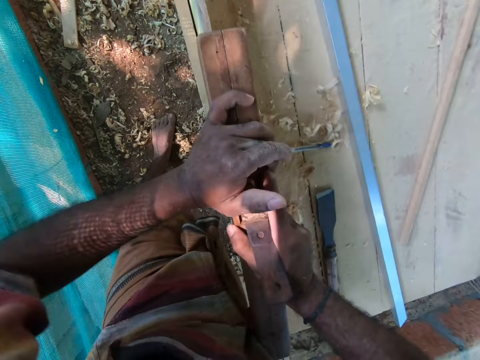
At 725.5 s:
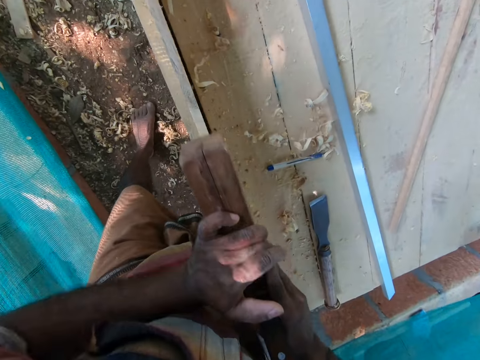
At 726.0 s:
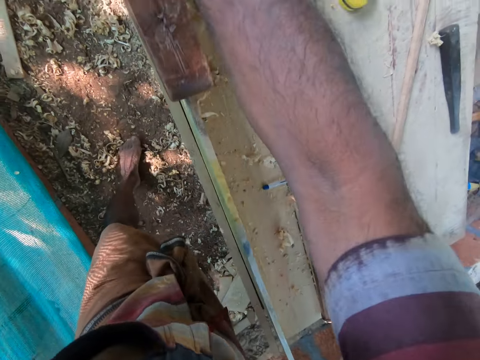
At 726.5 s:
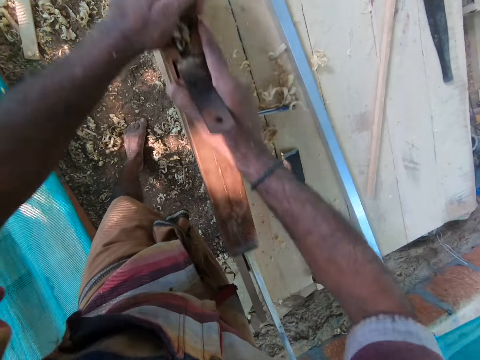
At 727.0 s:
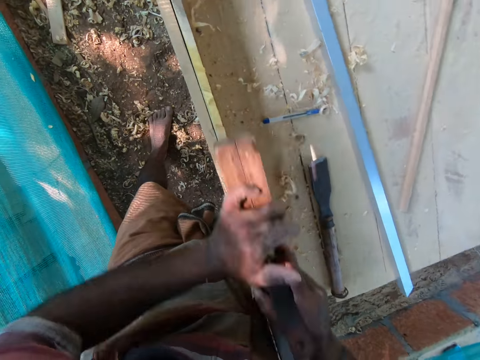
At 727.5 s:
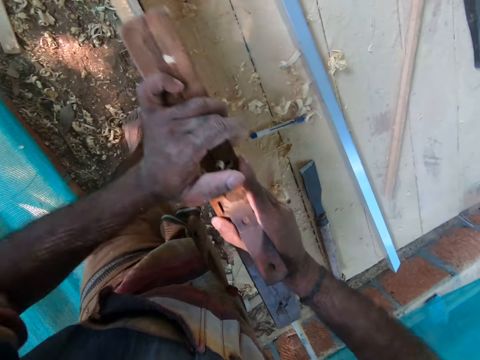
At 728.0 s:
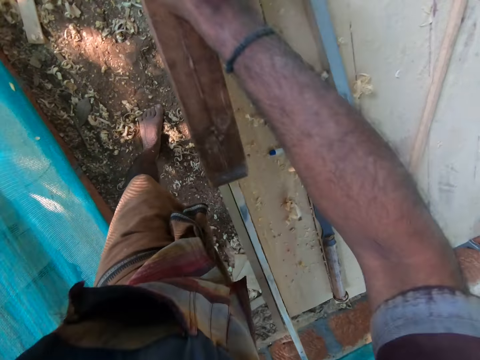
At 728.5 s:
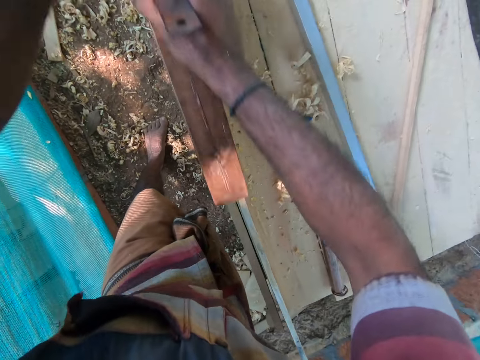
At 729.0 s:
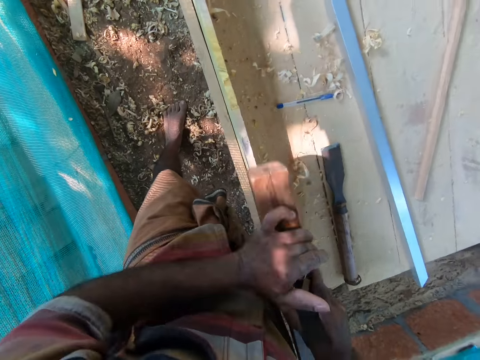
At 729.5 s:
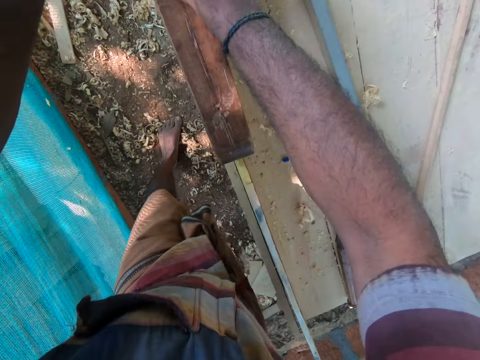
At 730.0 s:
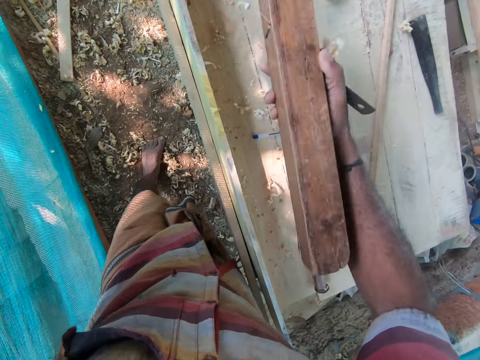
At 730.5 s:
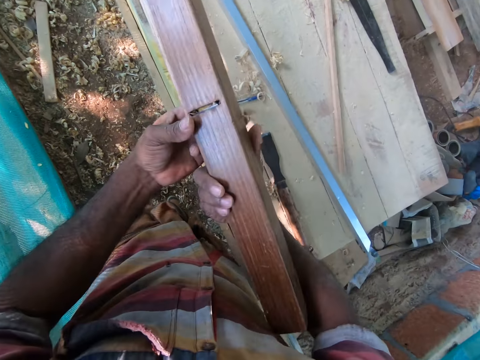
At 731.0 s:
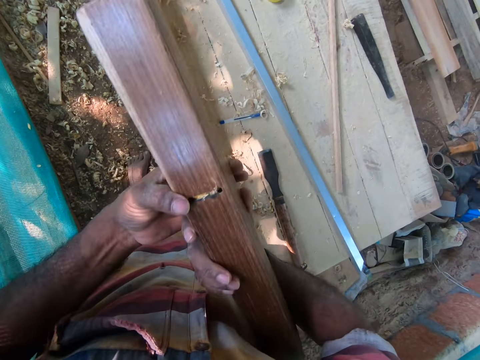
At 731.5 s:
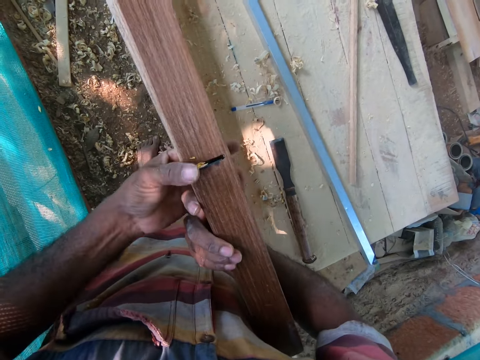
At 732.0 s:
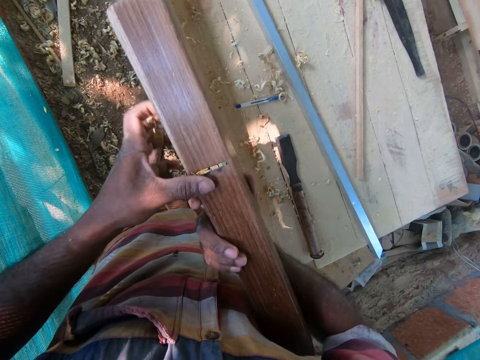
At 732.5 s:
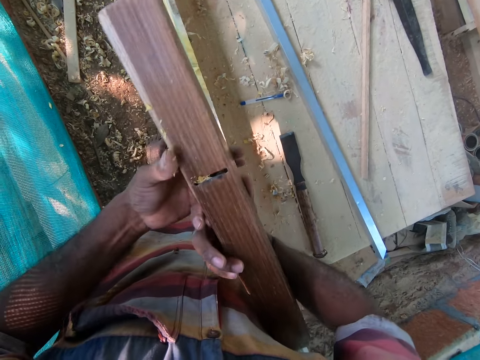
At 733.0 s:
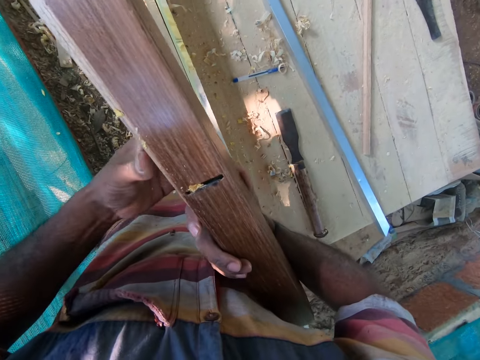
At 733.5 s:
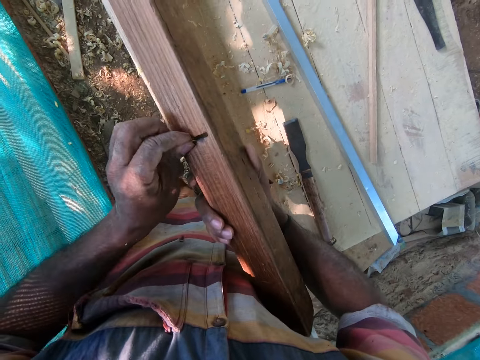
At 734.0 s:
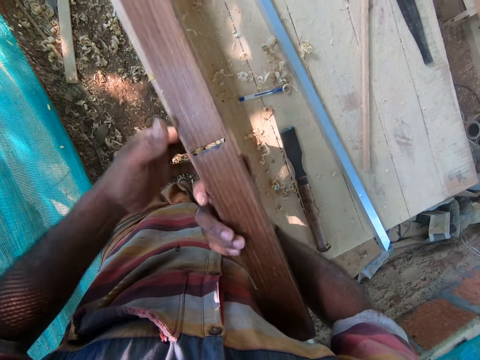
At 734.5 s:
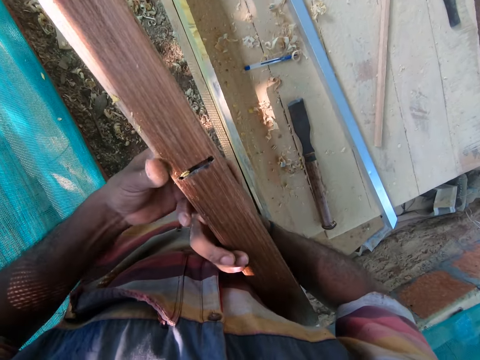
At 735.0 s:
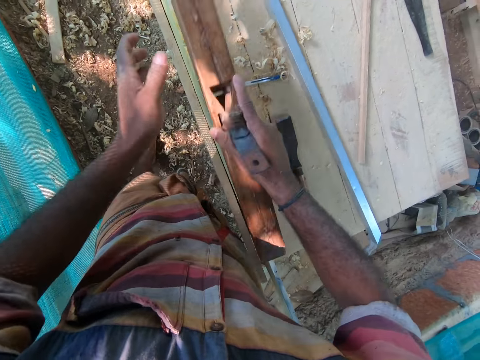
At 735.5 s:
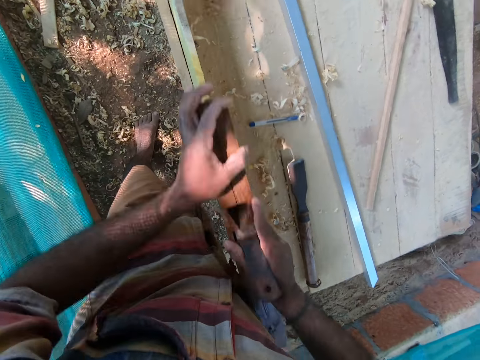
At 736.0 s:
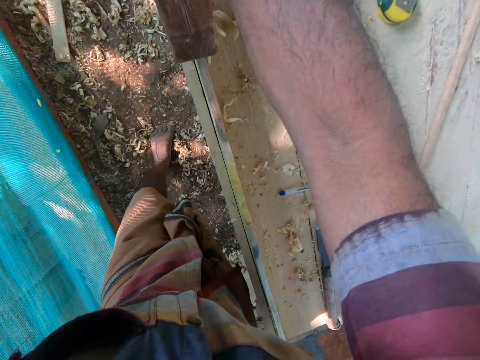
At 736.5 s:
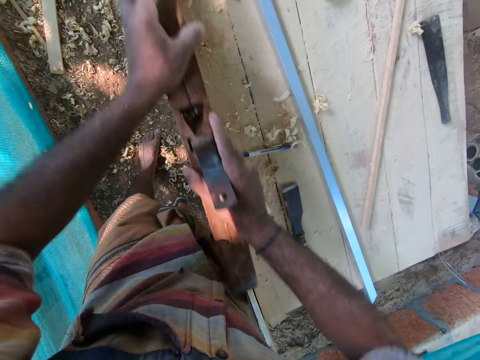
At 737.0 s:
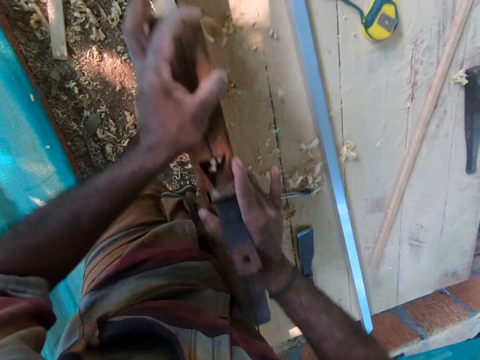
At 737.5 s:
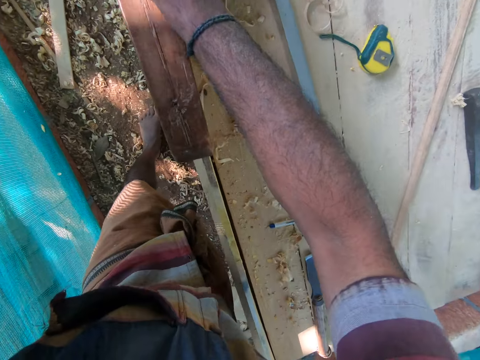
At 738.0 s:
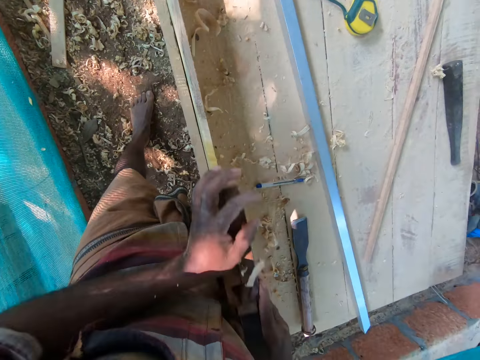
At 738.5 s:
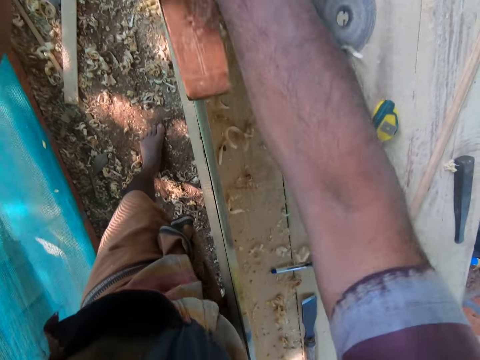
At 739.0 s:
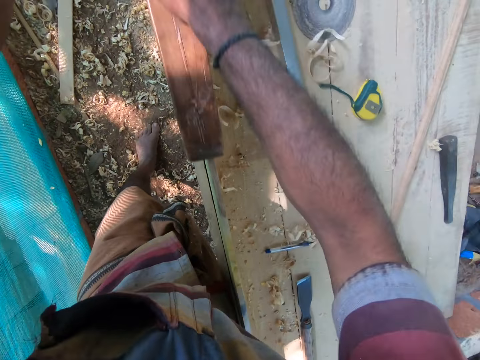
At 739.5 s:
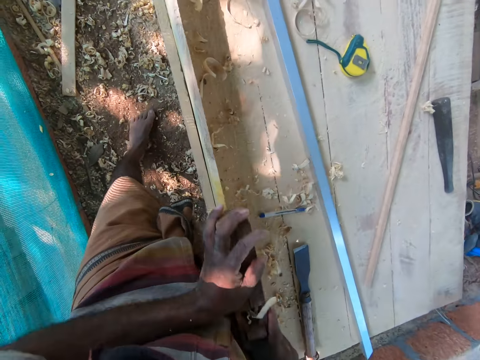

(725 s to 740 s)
The camera wearer cleans sawdust from the jack plane or wood planer in his right hand with his left hand. He turns the wood planer on the hands. He smoothens the plank on the table with the jack plane in both his hands.

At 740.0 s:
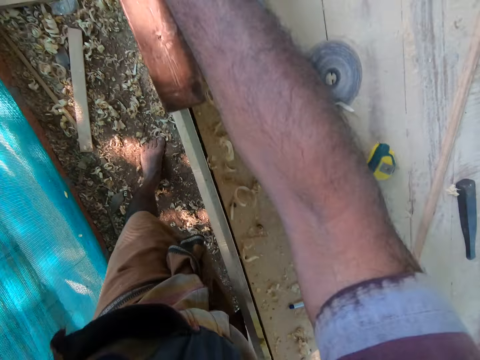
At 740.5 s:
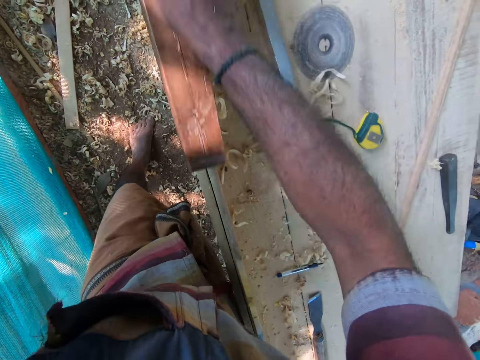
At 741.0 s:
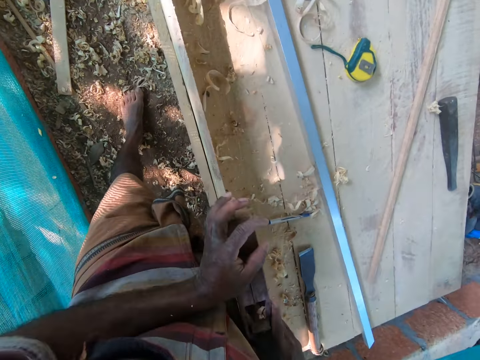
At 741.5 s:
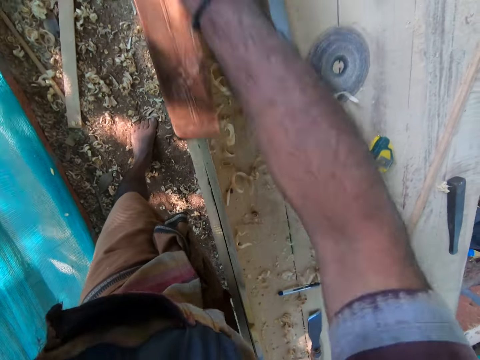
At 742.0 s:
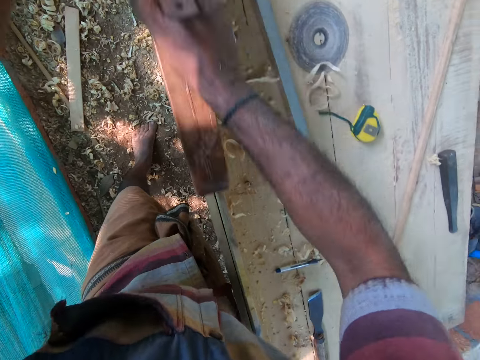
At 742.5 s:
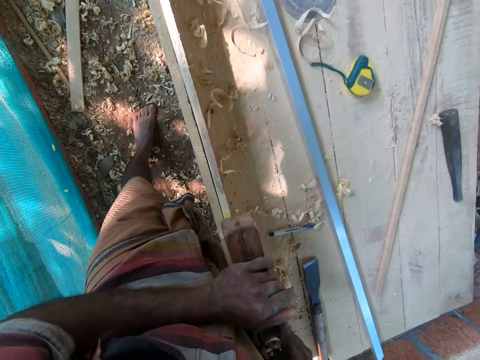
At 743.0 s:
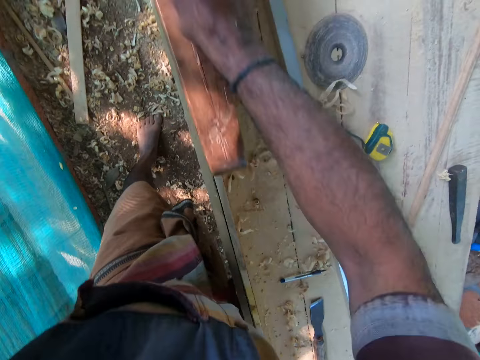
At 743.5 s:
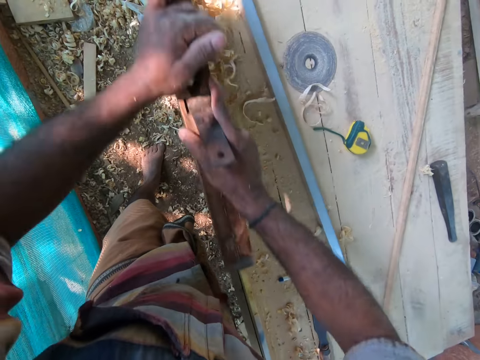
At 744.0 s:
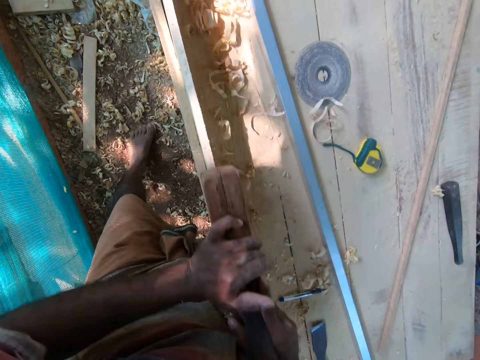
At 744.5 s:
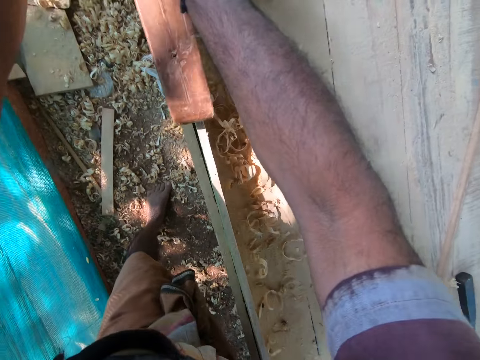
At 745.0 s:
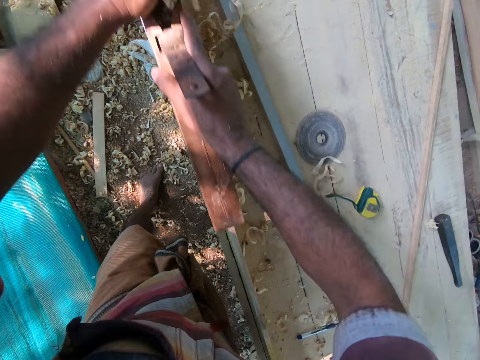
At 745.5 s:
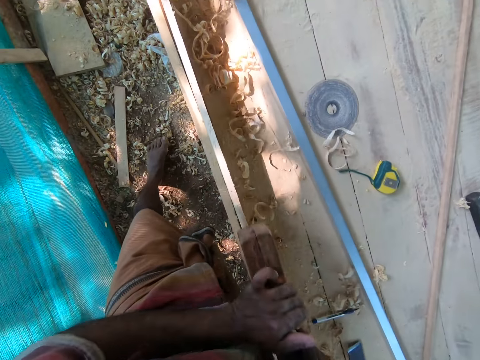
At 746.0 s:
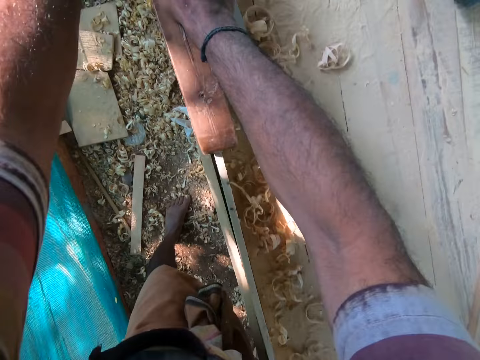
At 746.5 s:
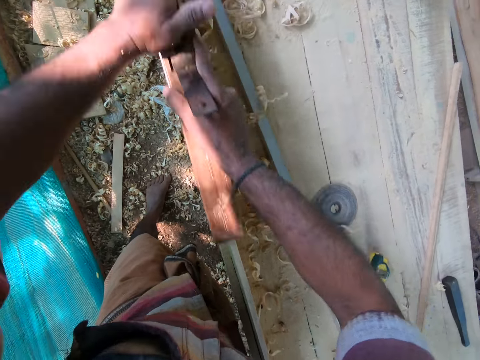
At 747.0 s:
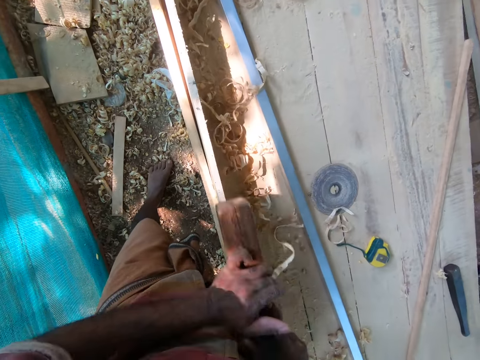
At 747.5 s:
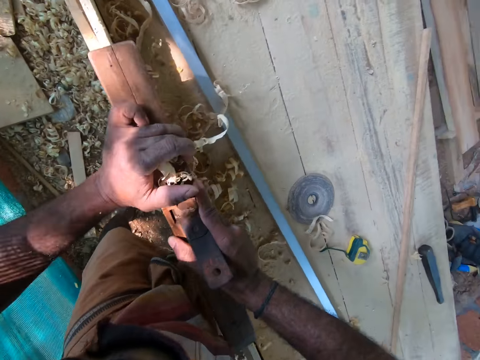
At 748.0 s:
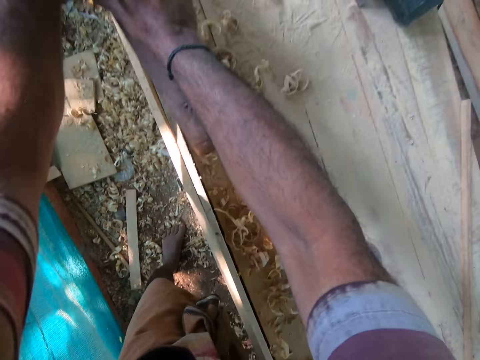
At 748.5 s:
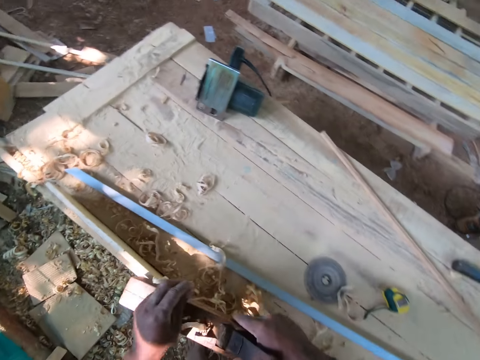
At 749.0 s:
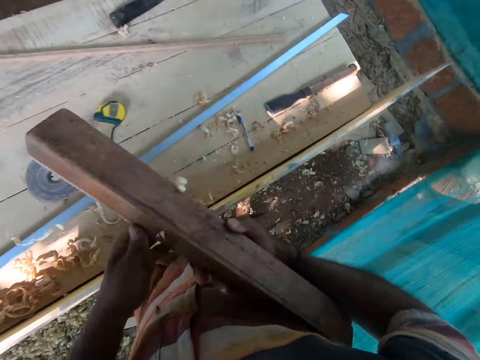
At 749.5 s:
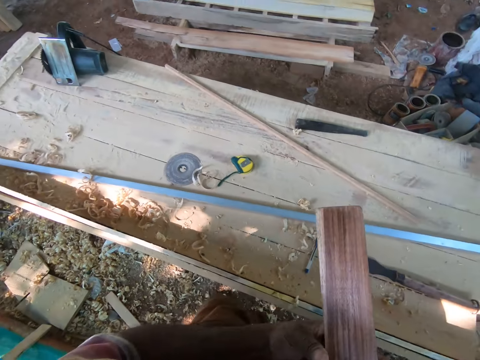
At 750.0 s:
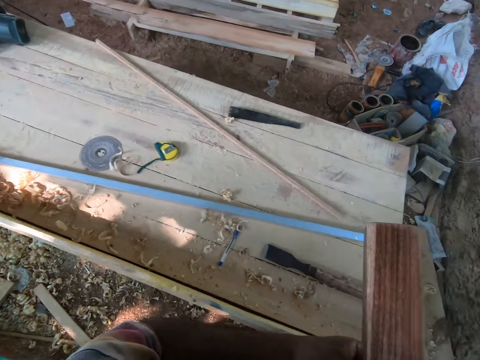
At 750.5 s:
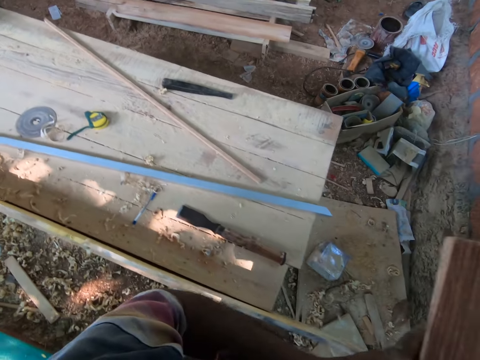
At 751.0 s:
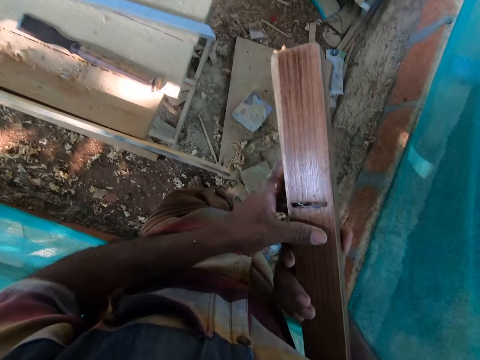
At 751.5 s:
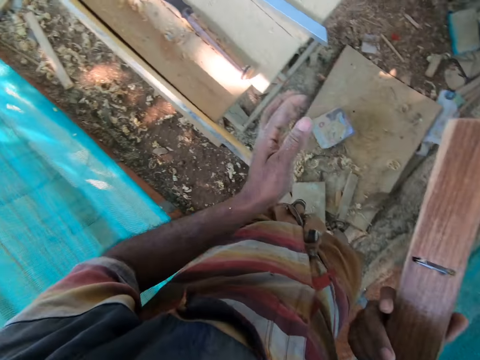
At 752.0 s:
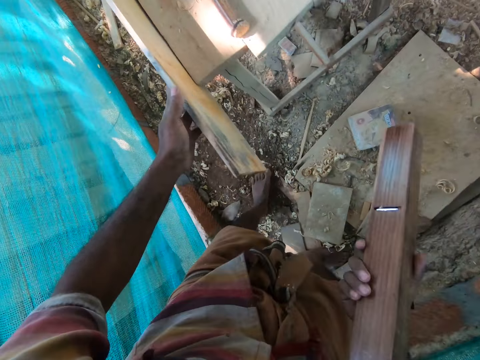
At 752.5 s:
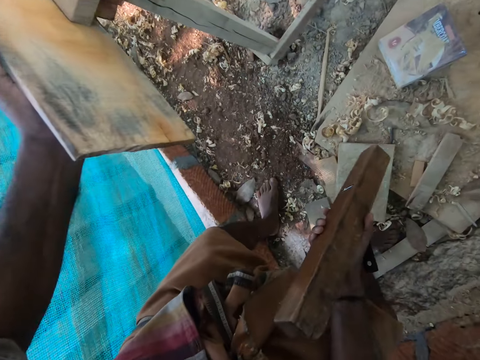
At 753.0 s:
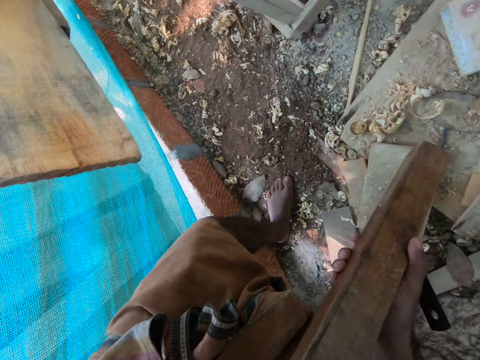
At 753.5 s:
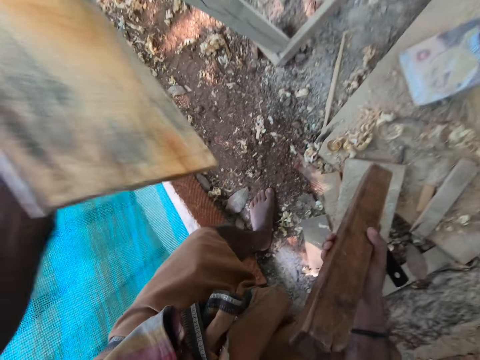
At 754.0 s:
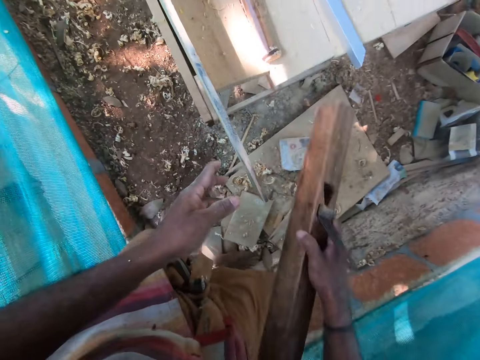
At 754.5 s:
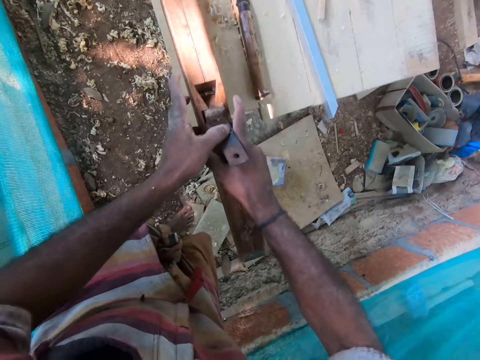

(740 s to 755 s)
The camera wearer turns beside the table. He cleans sawdust from the jack plane or wood planer in his right hand with his left hand. He turns the wood planer on the hands. He holds the plank on the table with his left hand. He touches the wood and looks at the wood. He smoothens the plank on the table with the jack plane in both his hands.
